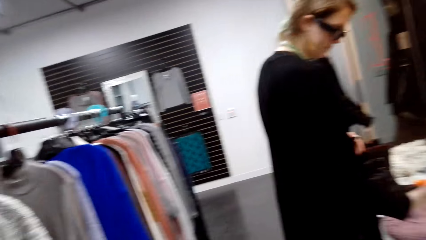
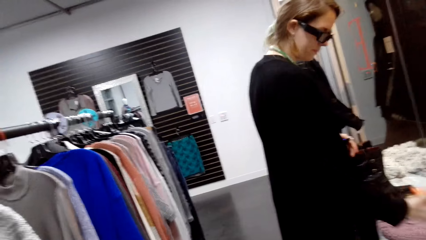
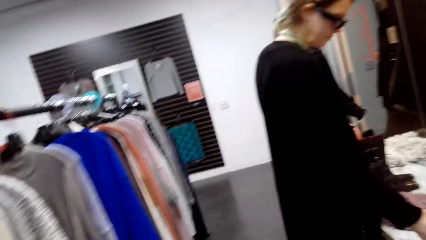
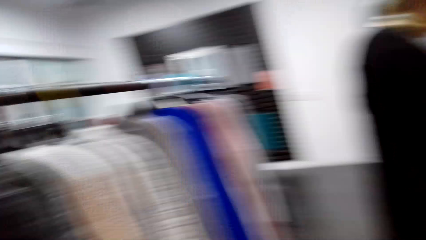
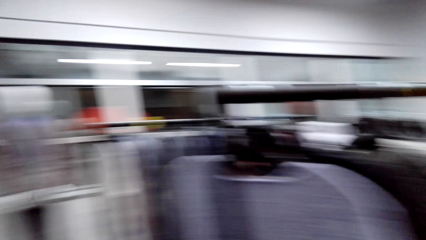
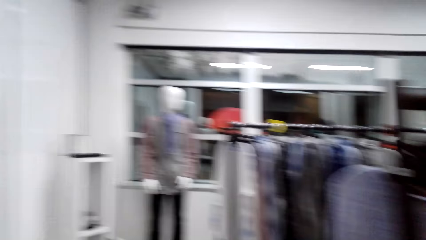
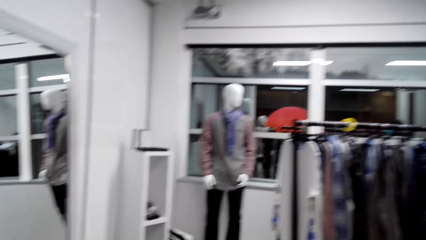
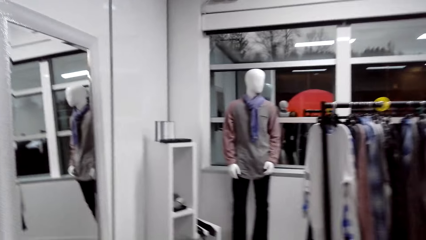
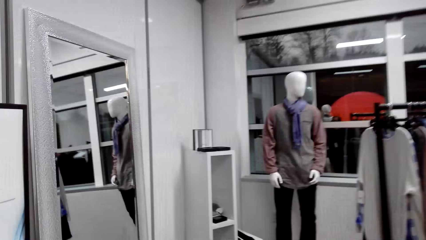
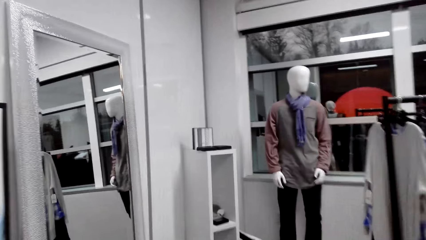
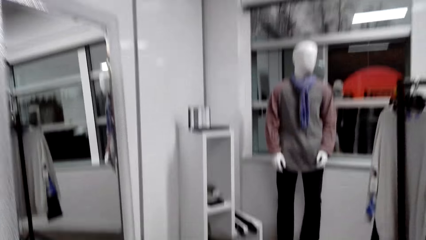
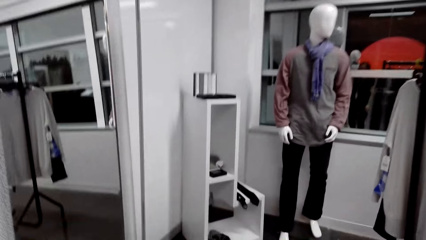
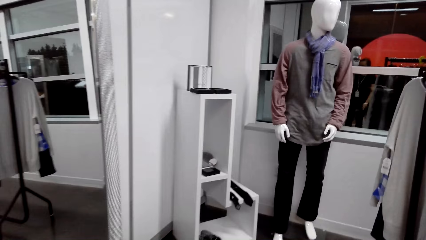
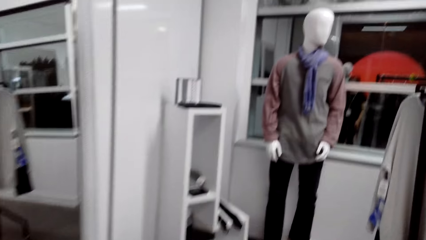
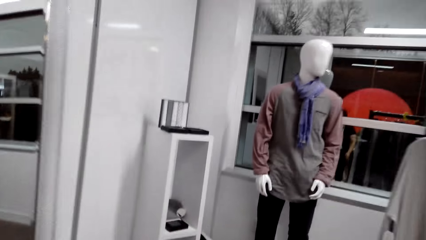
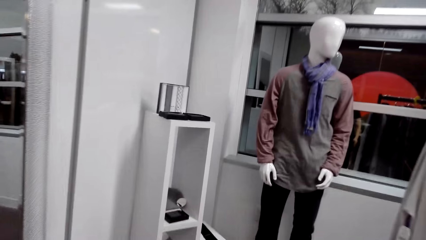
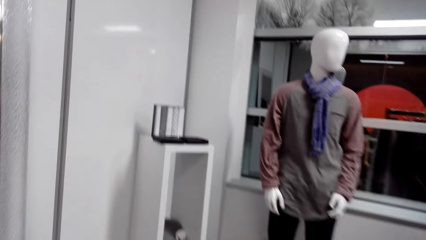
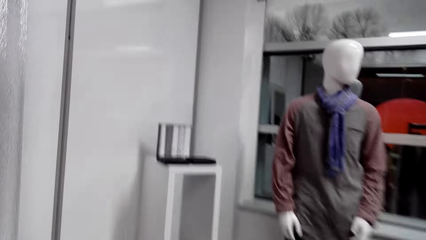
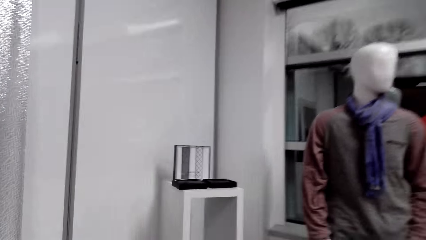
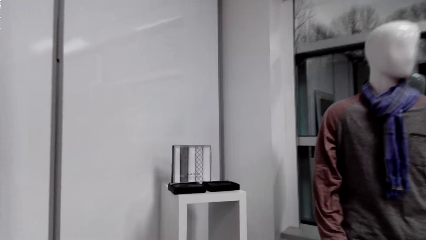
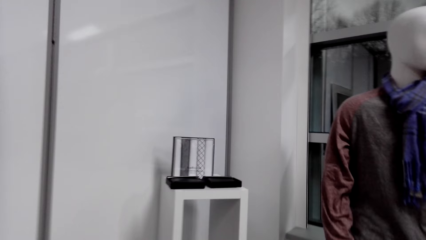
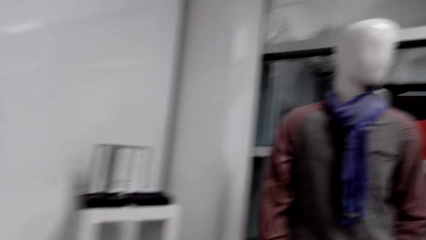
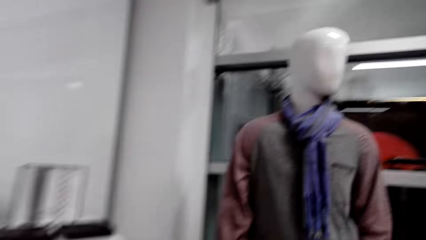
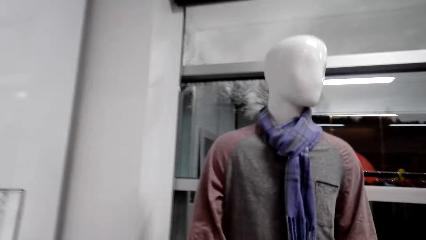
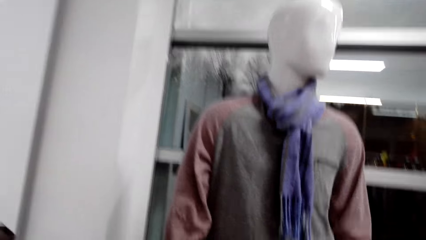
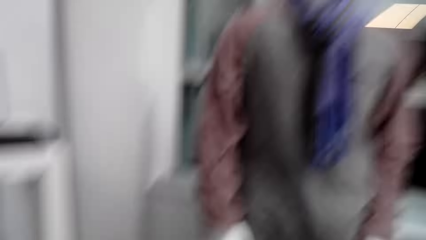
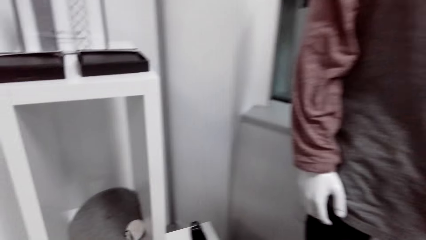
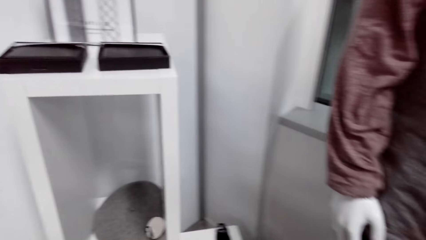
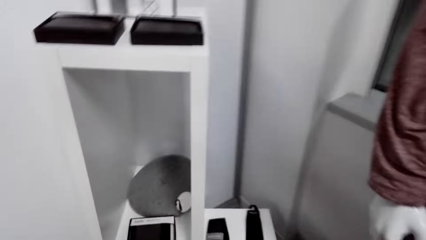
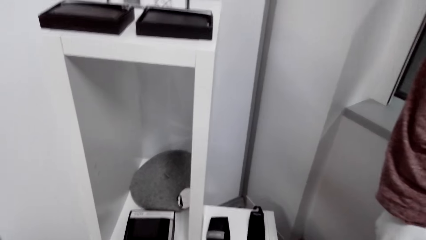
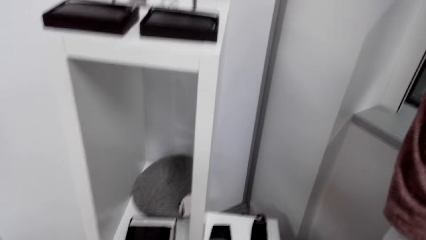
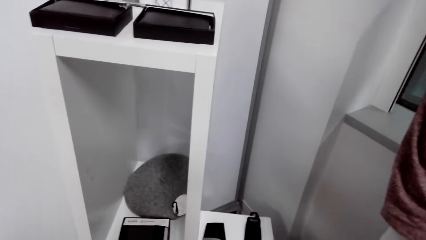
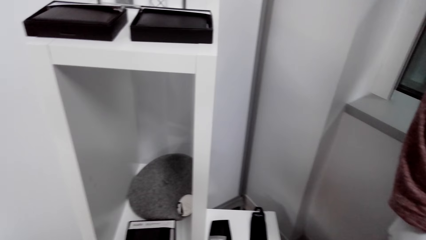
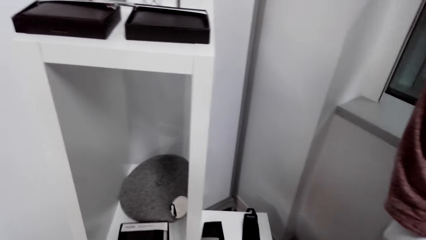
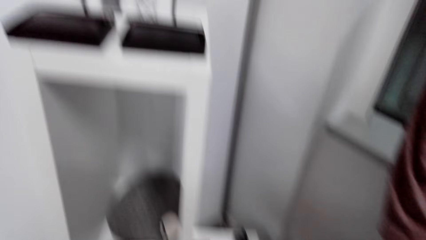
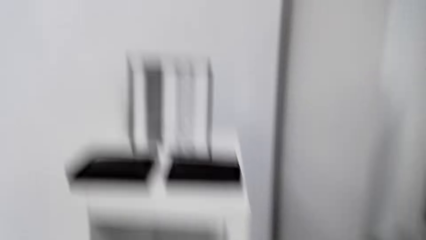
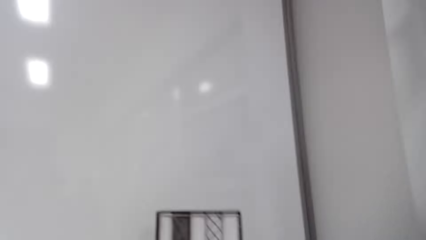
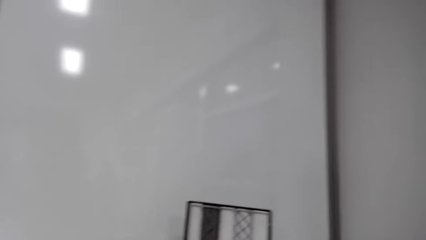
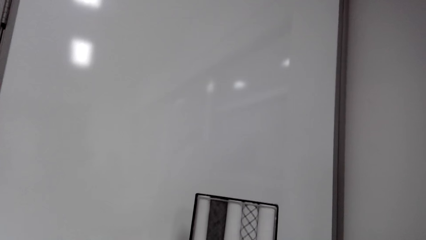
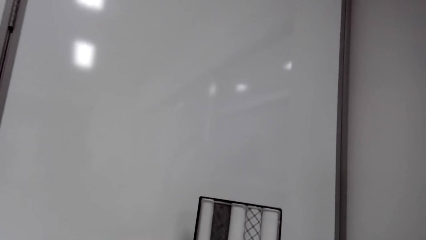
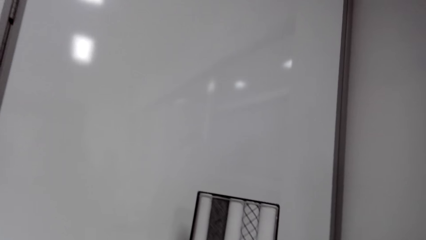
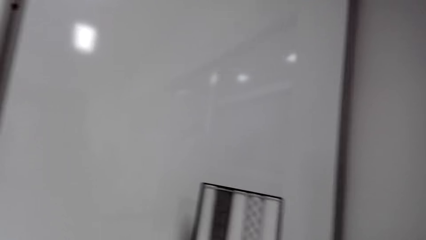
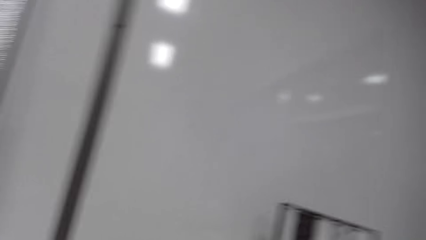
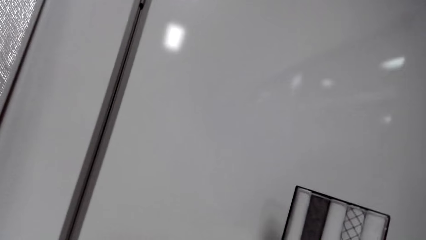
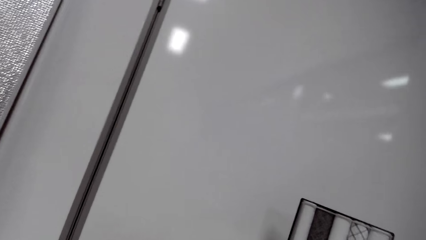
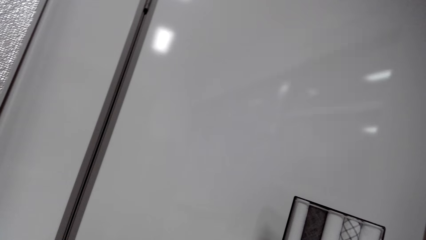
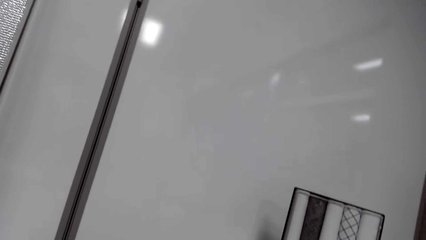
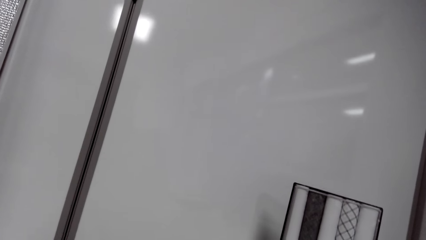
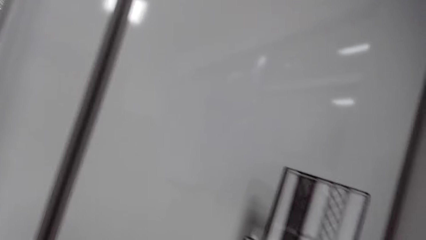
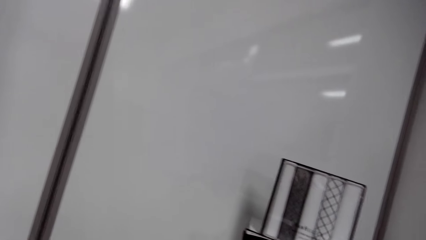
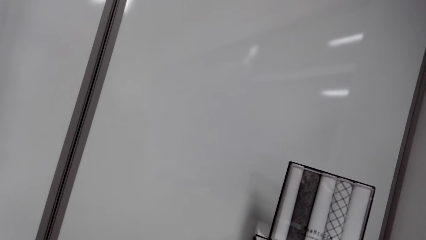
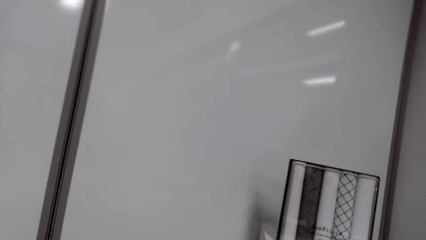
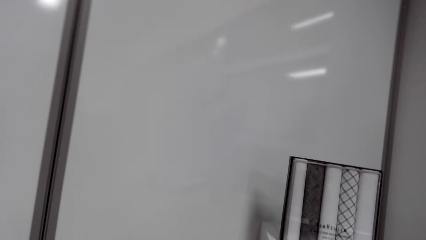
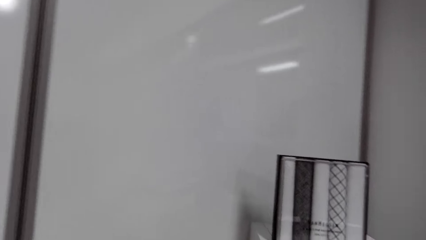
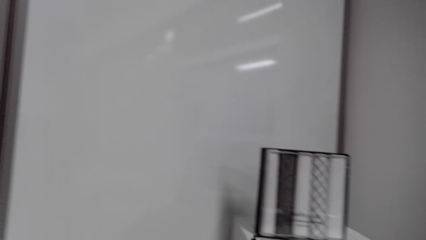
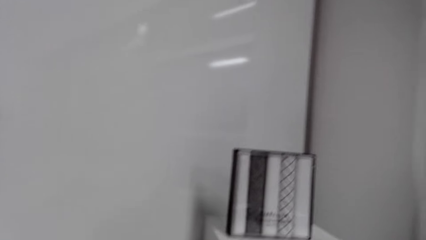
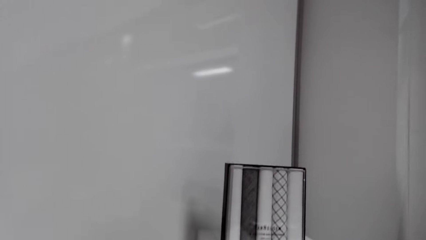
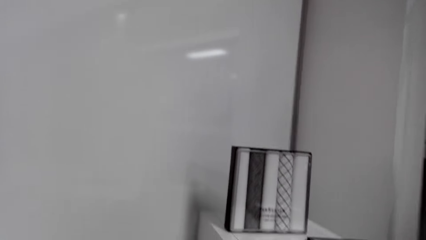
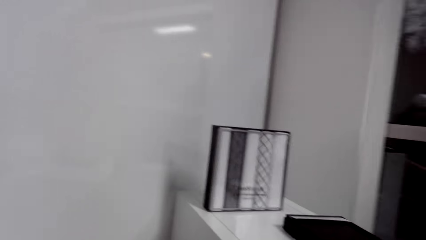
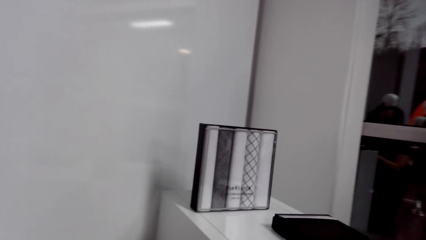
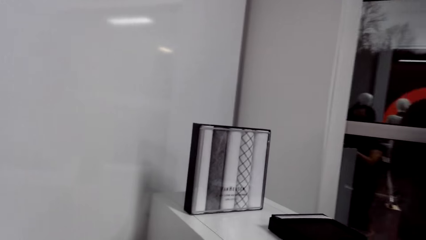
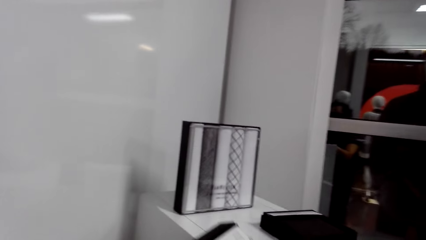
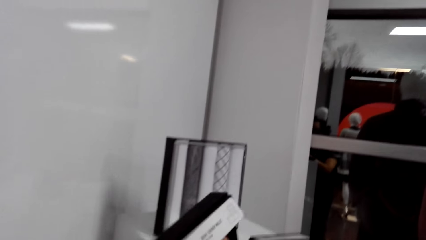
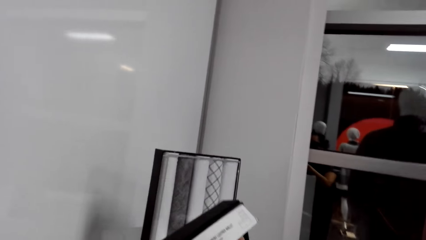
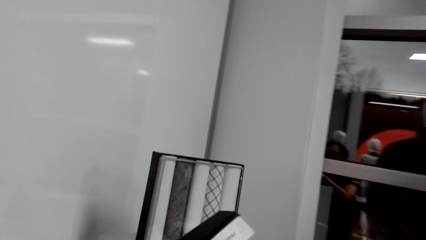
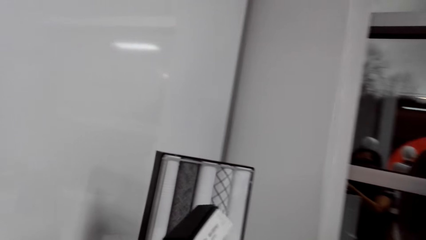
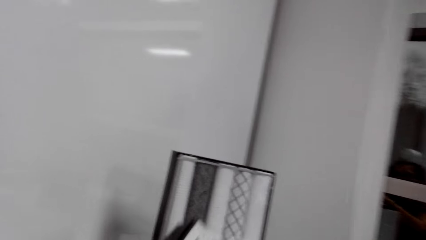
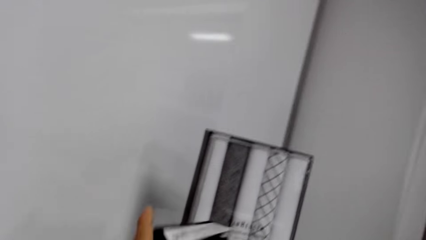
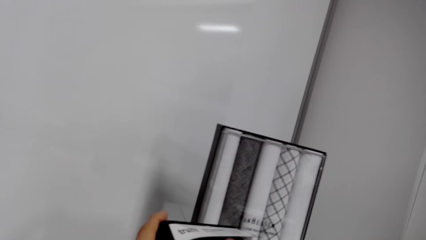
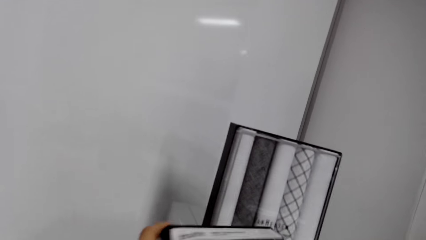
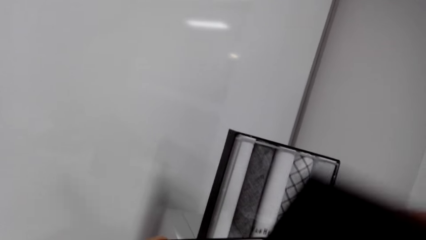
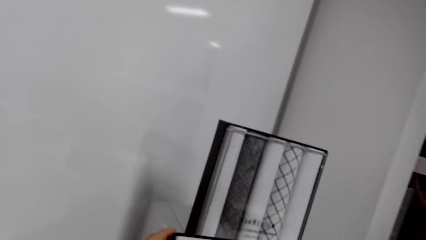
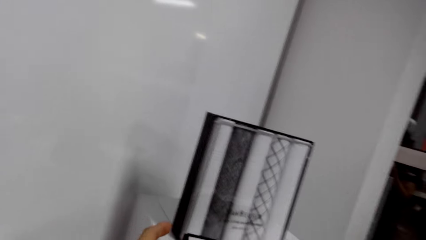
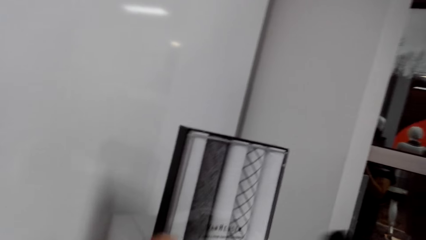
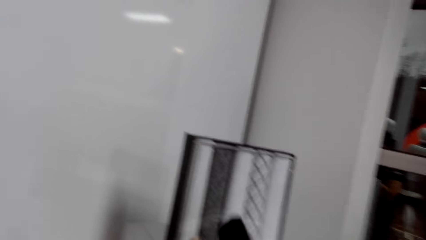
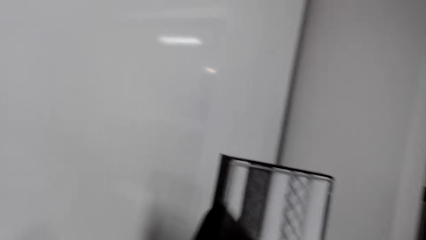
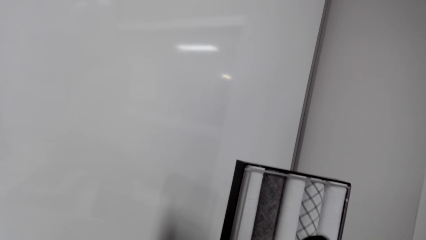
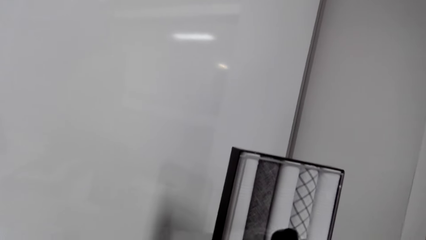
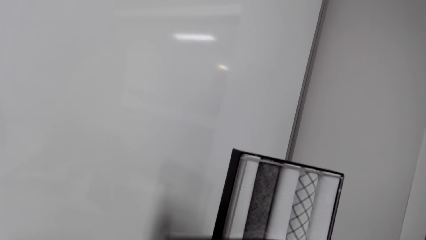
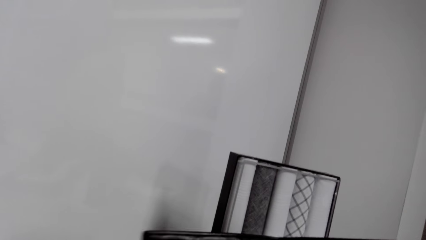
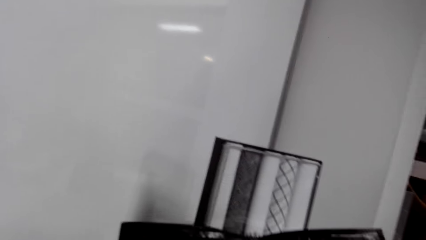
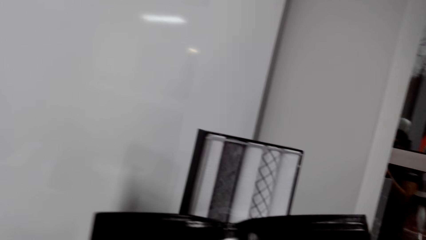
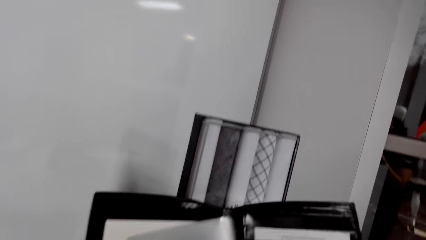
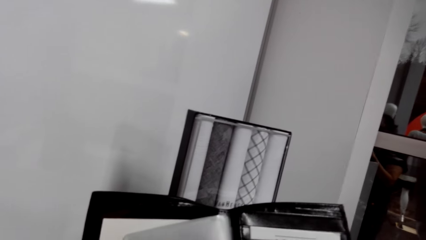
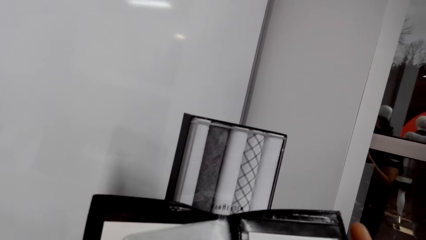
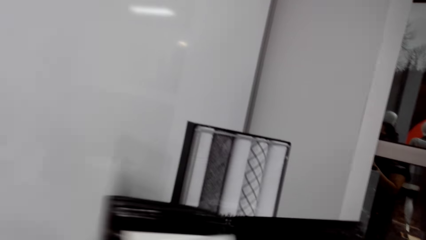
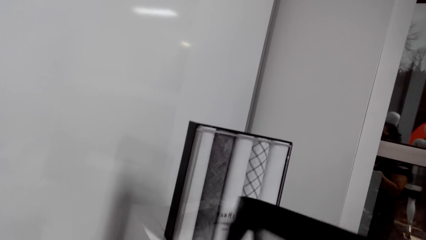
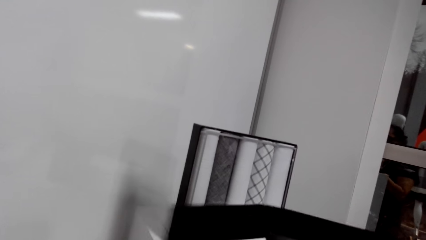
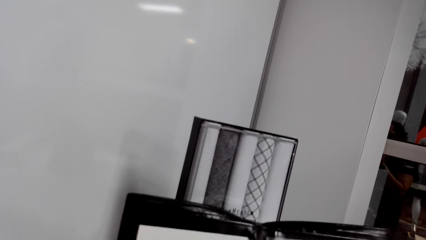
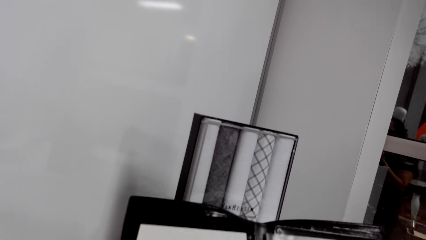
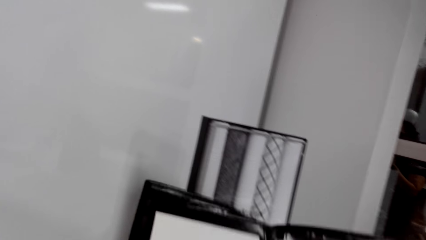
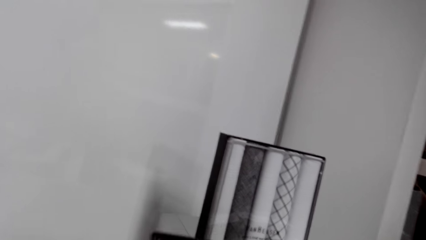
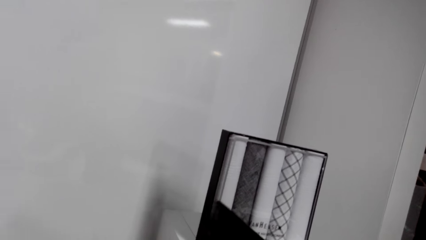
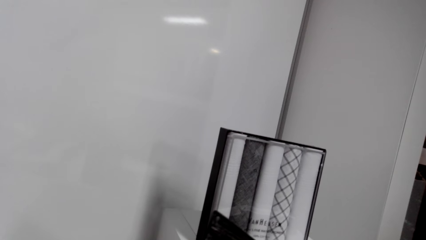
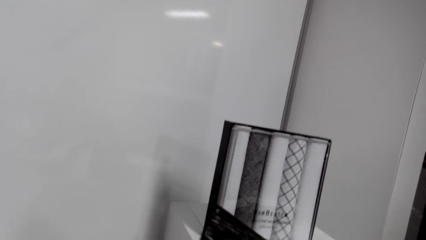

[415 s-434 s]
The camera wearer talks. They walk in the clothes store. They talk. They look at items on the stand. They pick up a purse on the stand. They open the purse. They check inside the purse.
